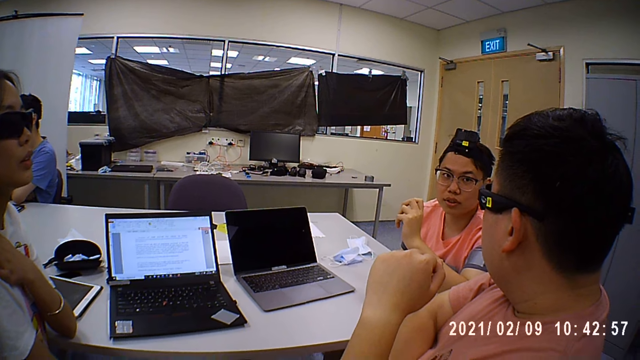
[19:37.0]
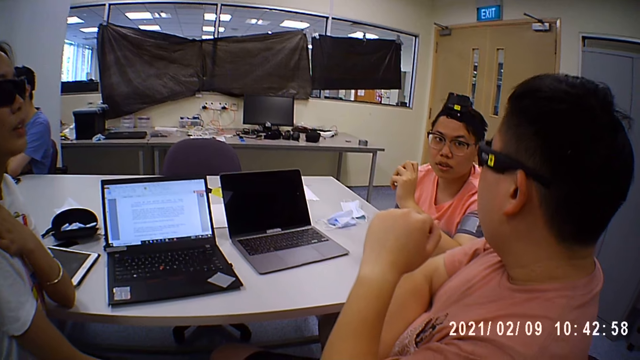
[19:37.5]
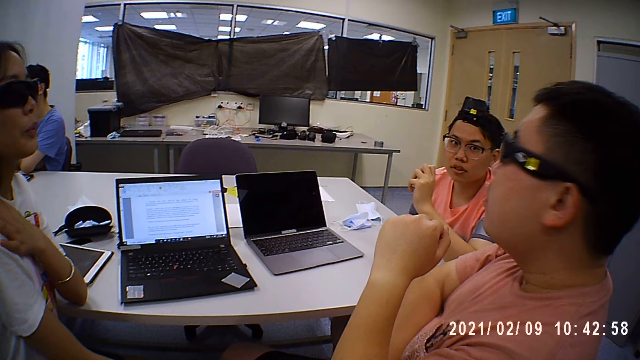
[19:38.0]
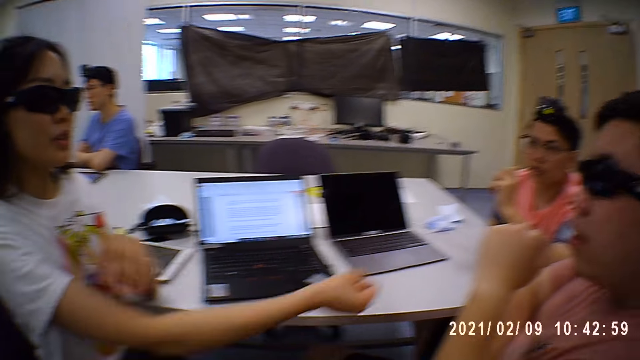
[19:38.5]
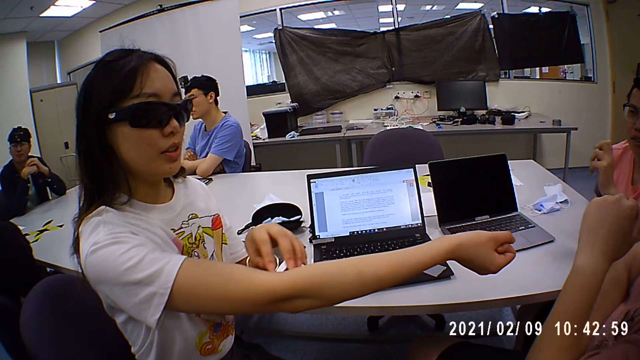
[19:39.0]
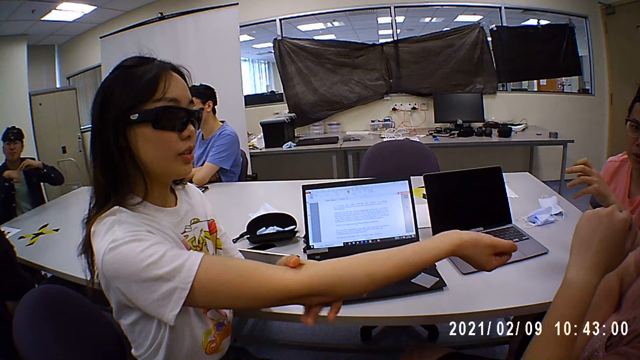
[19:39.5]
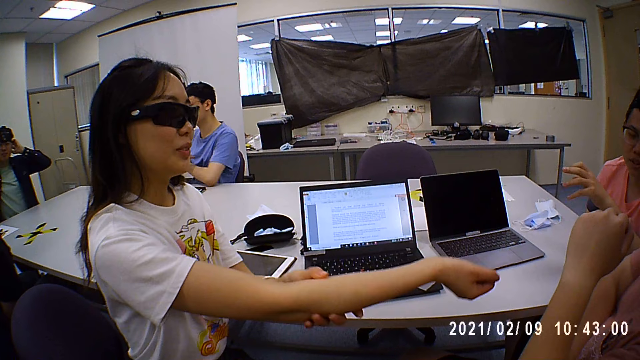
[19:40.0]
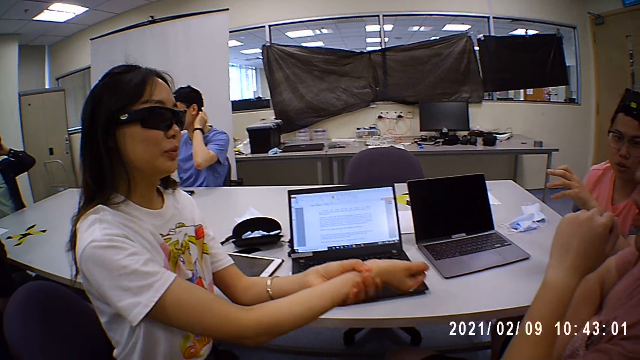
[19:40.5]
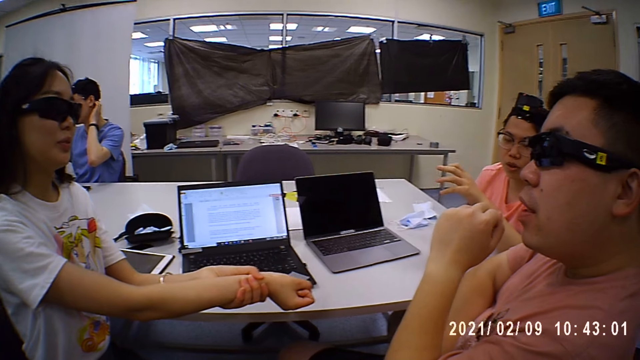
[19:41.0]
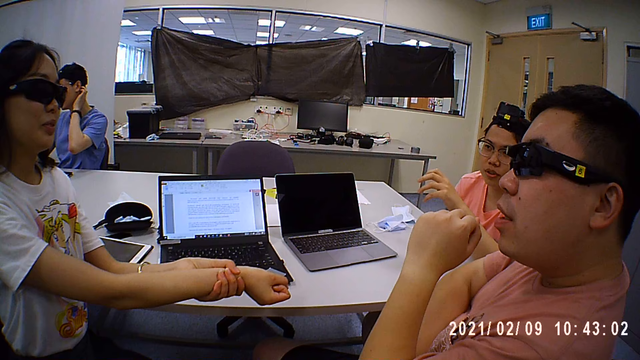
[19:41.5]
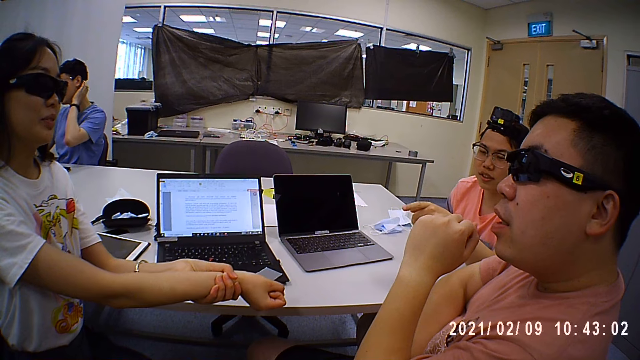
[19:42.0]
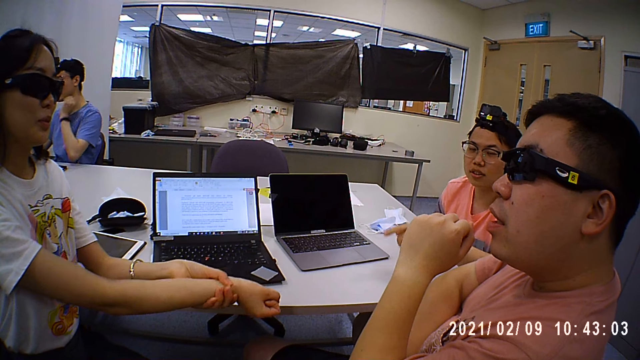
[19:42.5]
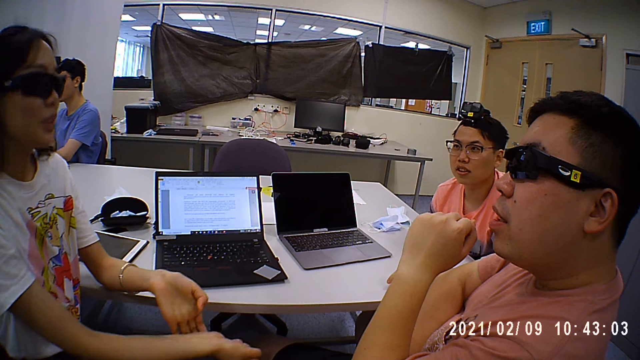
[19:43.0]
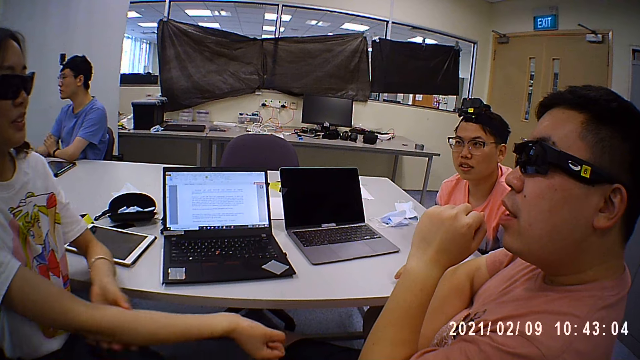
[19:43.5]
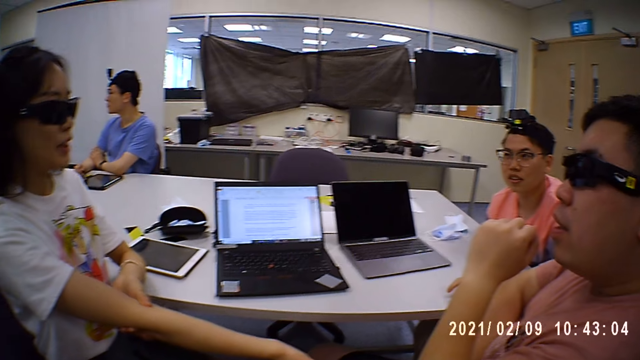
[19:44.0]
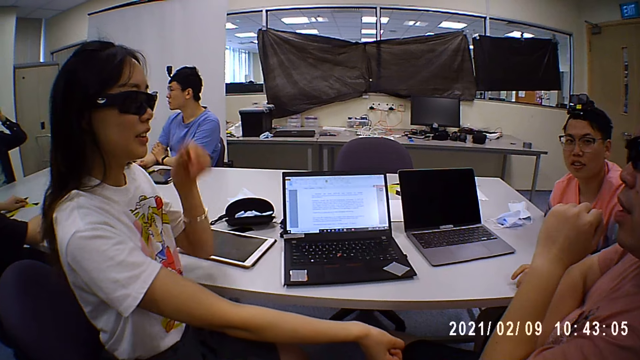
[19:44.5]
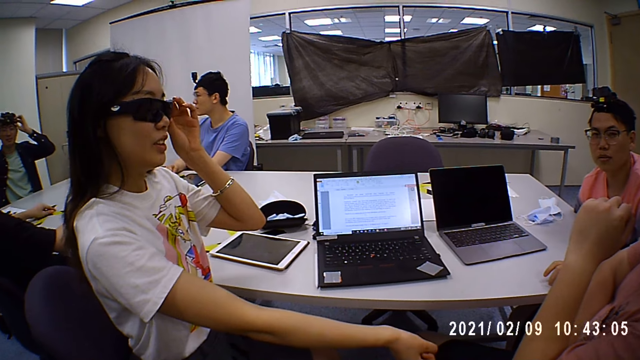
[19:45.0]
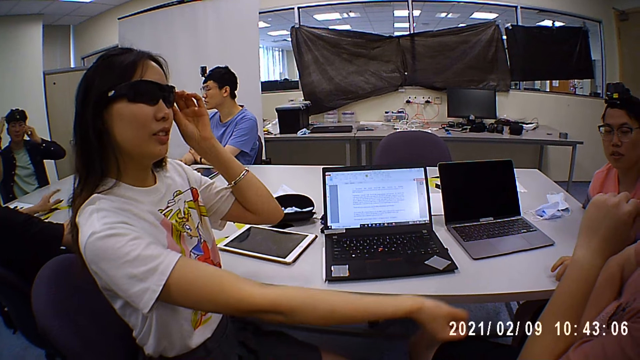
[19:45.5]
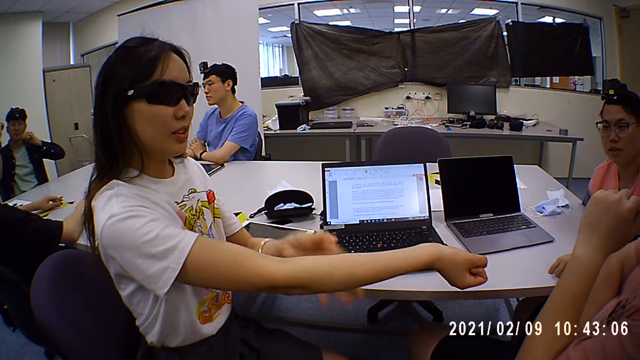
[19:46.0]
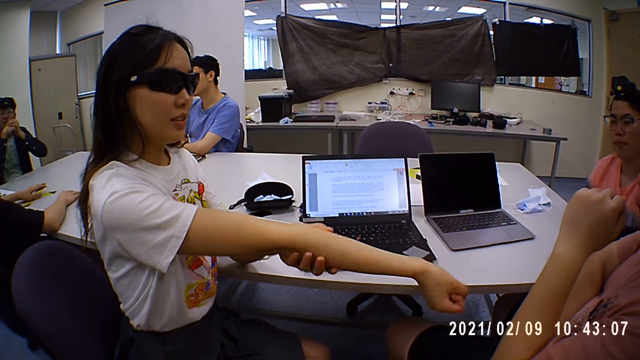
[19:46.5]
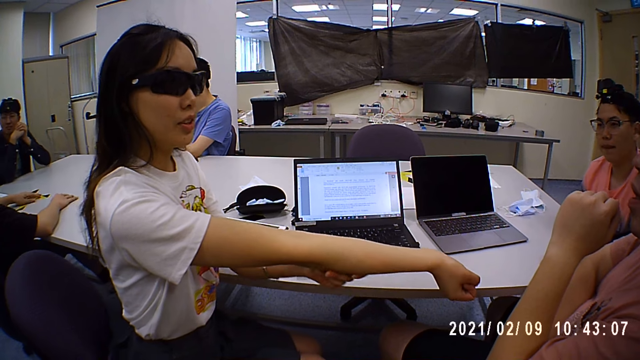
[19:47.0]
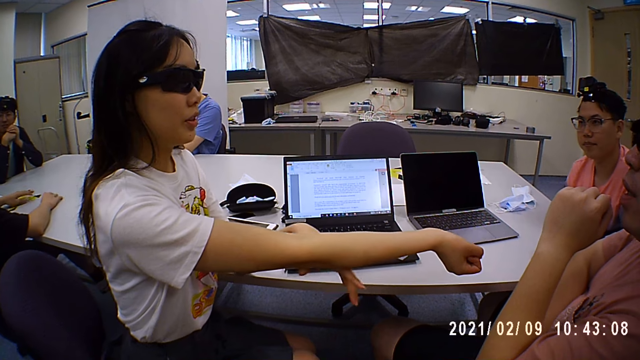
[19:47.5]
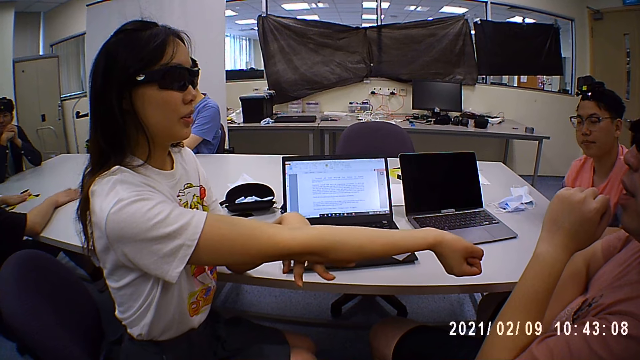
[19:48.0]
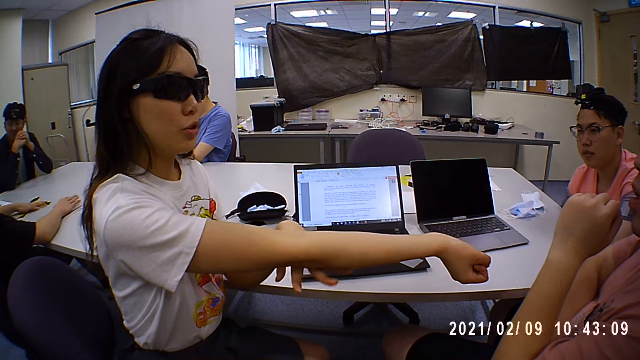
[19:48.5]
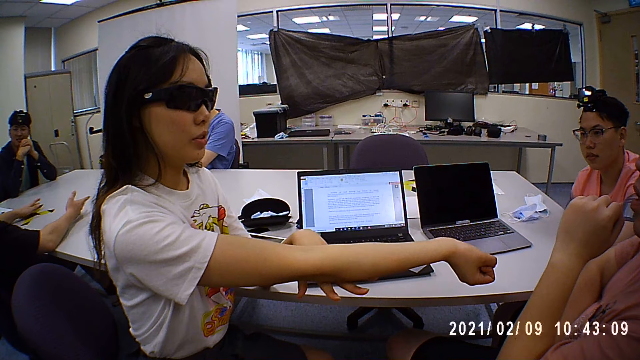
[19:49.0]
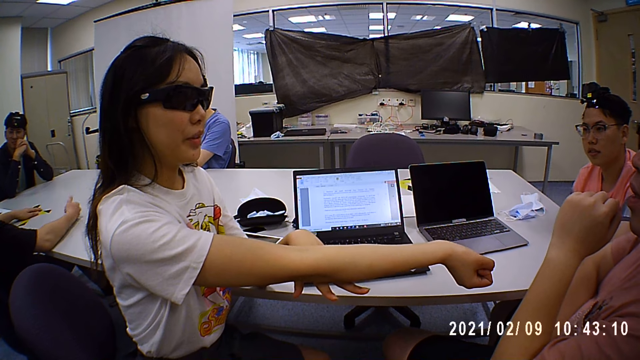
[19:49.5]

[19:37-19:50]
A man explains something. A woman demonstrates an activity. She holds a hand with the other hand. Another man adjusts a camera. The woman moves a hand on her arm. A third man scratches his head. The woman touches her camera. The second man puts his hands on a table. The woman moves a hand on her arm. A fourth man taps the table with hands.

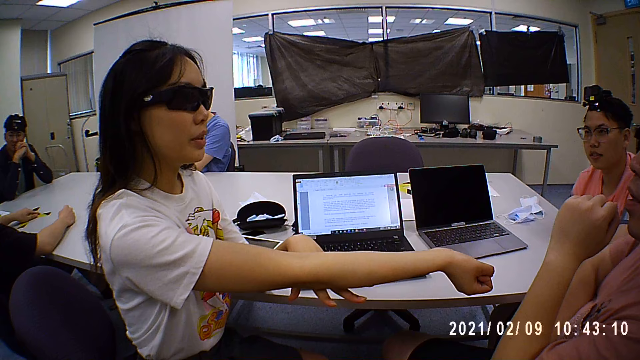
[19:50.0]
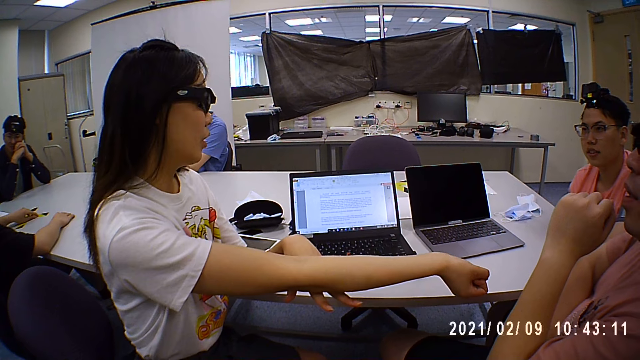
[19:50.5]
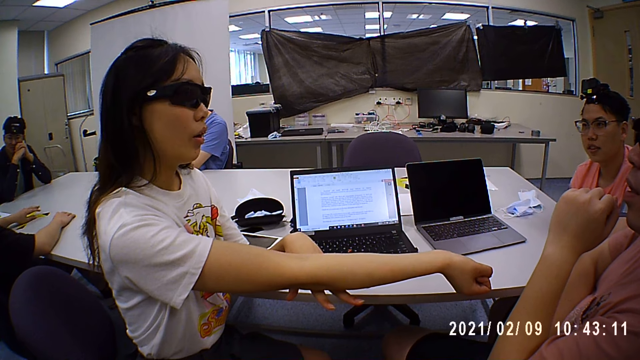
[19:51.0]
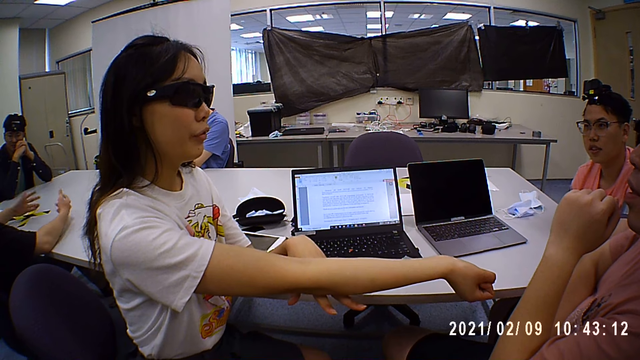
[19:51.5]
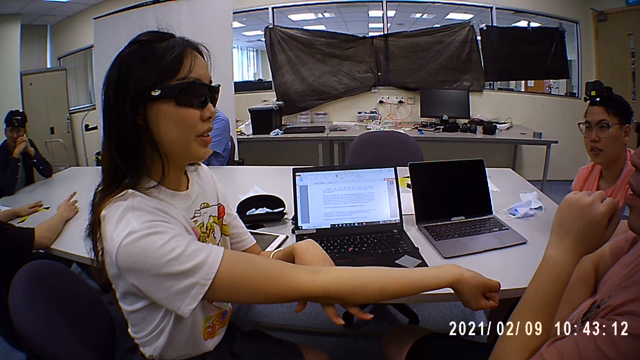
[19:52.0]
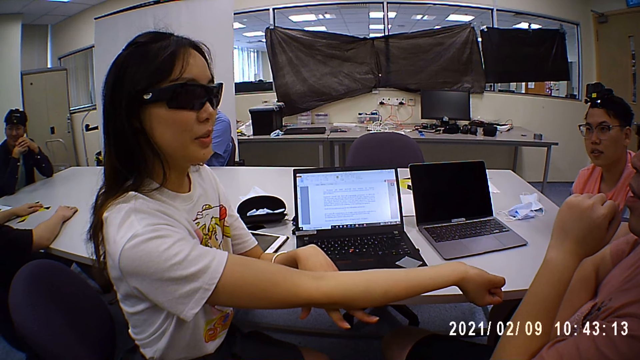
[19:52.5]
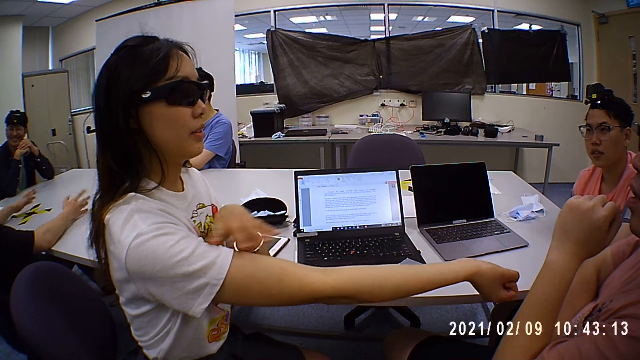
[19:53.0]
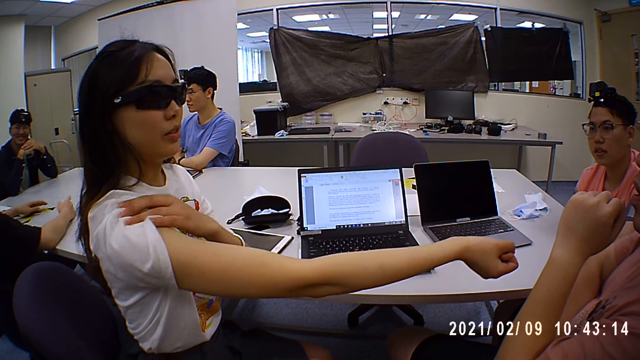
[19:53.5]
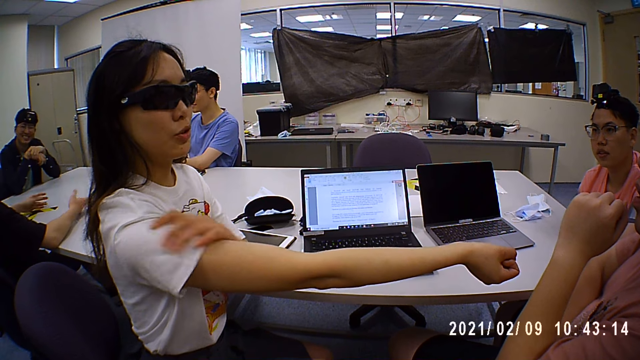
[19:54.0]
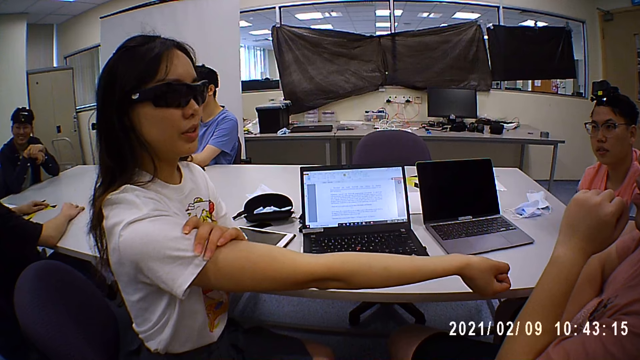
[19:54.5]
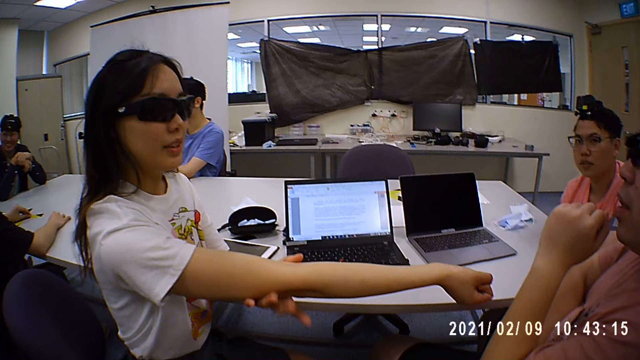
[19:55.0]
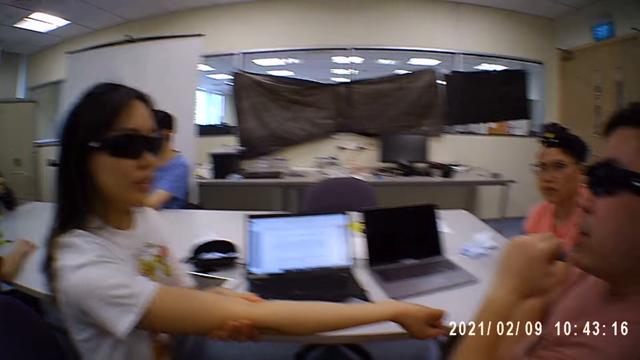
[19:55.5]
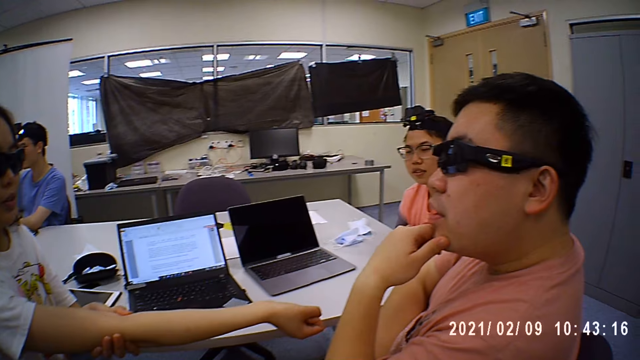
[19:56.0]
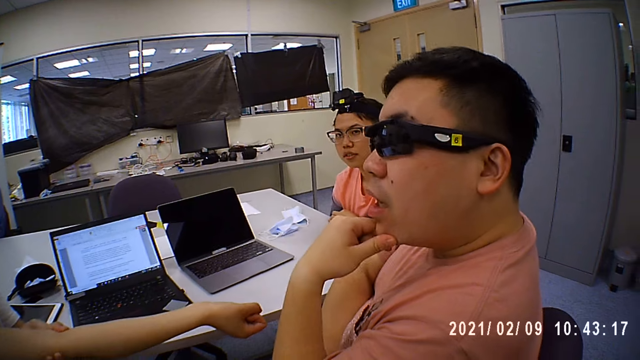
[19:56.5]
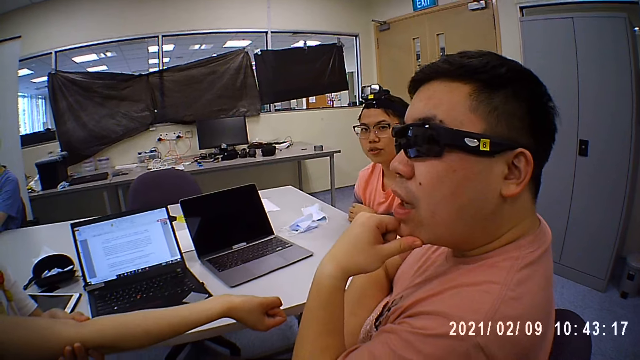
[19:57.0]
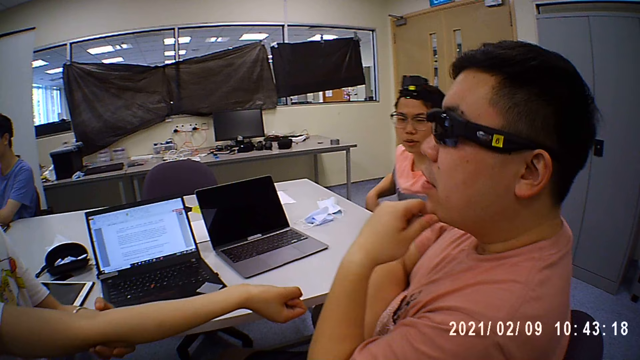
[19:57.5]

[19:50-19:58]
A man moves hands on a table. Another man nods his head. A woman moves her T-shirt with a hand. She holds a hand with the other hand.
